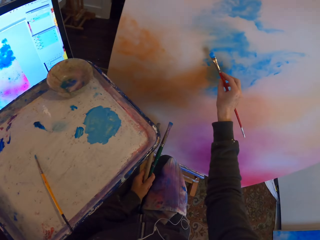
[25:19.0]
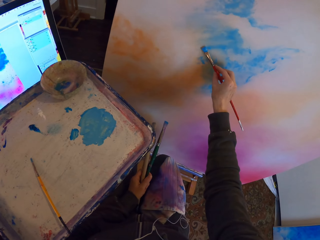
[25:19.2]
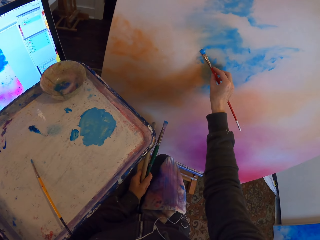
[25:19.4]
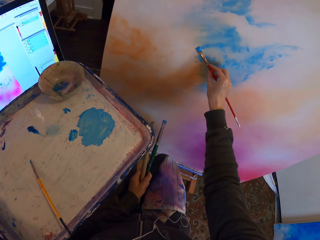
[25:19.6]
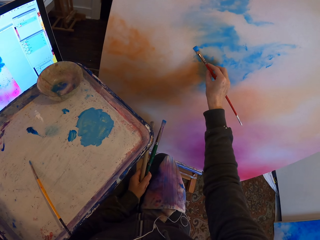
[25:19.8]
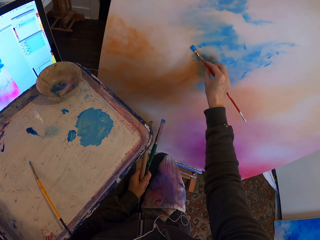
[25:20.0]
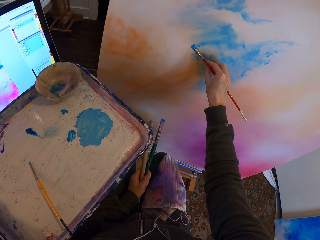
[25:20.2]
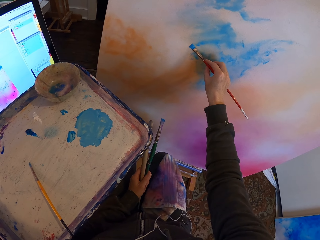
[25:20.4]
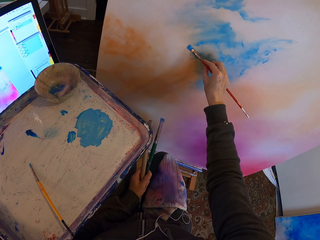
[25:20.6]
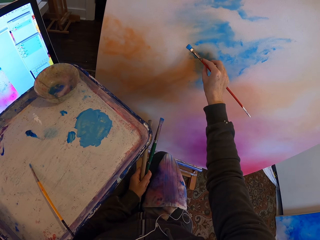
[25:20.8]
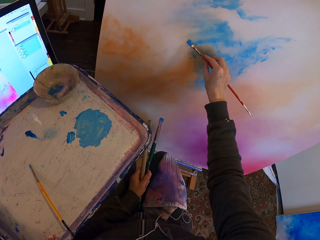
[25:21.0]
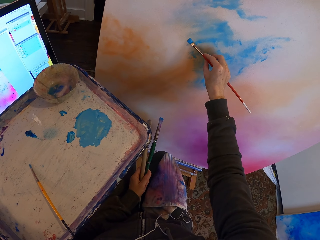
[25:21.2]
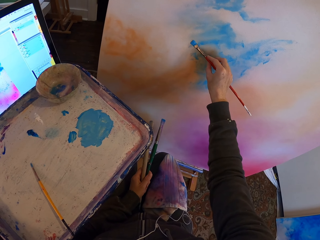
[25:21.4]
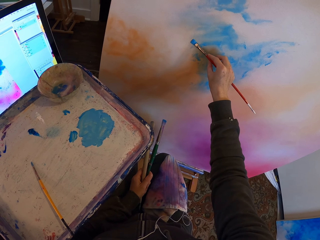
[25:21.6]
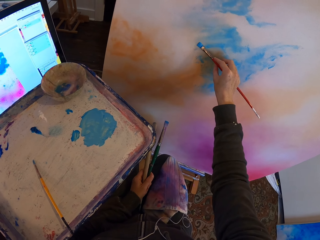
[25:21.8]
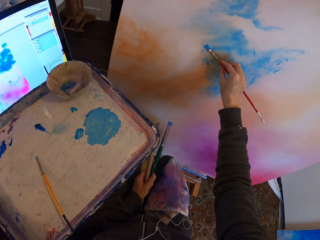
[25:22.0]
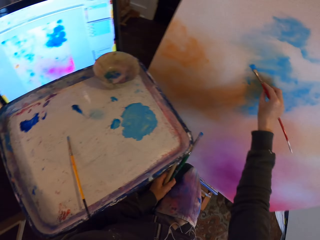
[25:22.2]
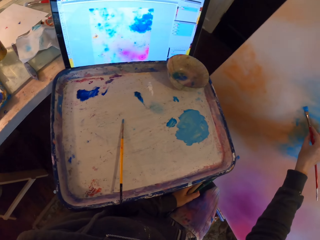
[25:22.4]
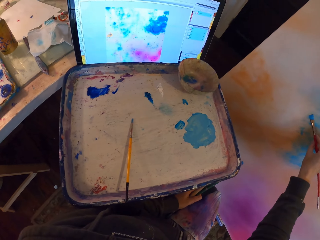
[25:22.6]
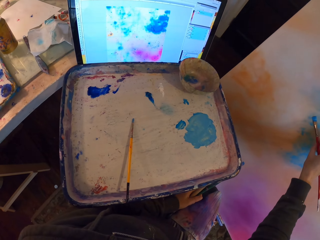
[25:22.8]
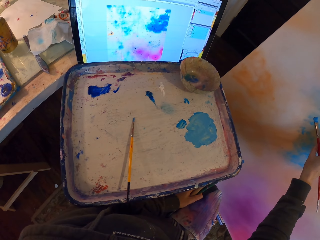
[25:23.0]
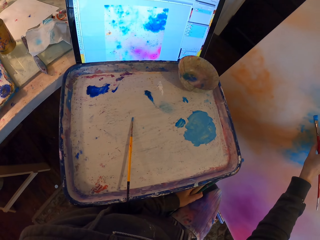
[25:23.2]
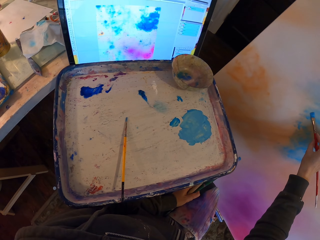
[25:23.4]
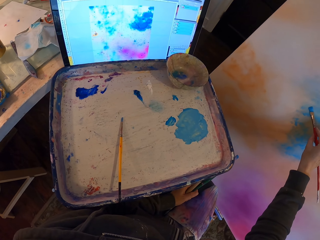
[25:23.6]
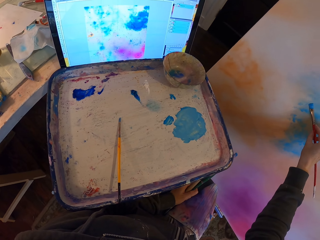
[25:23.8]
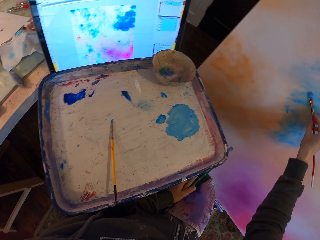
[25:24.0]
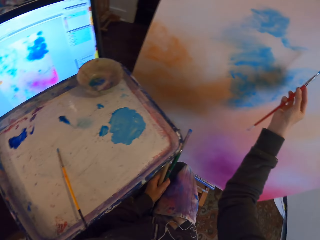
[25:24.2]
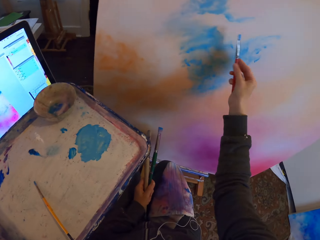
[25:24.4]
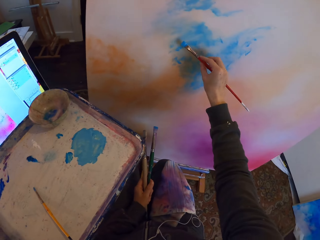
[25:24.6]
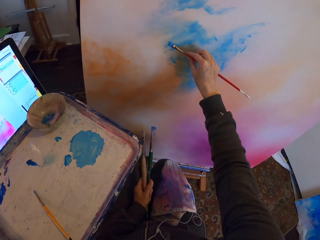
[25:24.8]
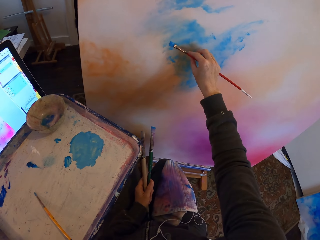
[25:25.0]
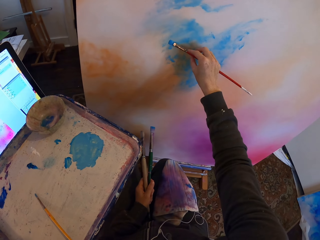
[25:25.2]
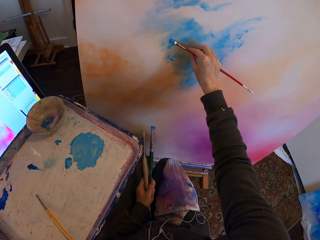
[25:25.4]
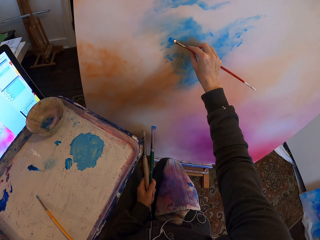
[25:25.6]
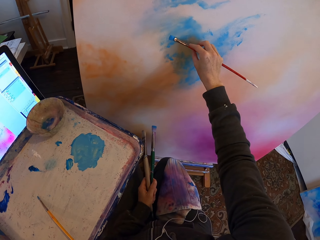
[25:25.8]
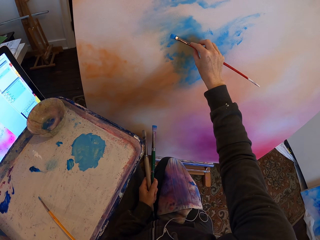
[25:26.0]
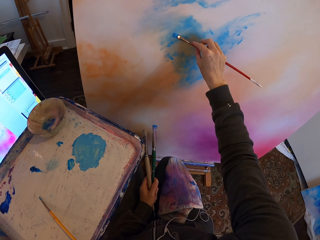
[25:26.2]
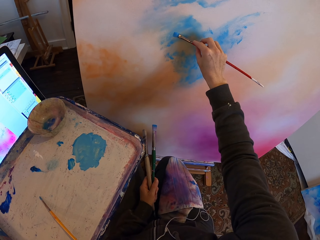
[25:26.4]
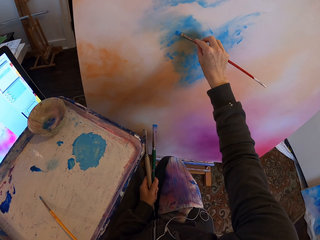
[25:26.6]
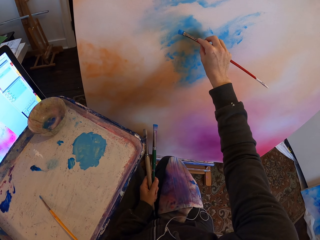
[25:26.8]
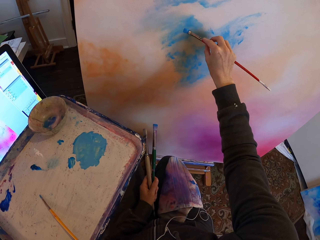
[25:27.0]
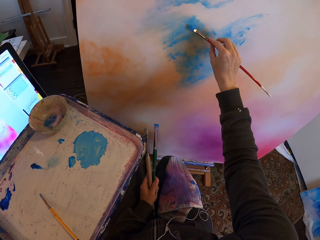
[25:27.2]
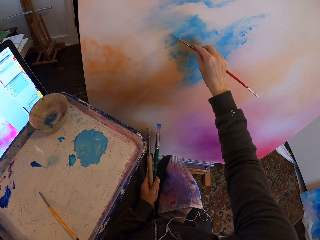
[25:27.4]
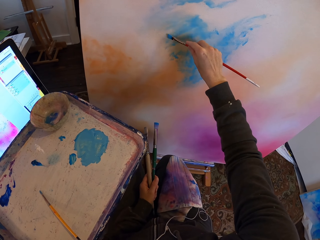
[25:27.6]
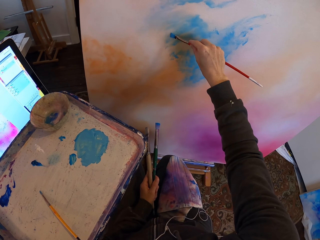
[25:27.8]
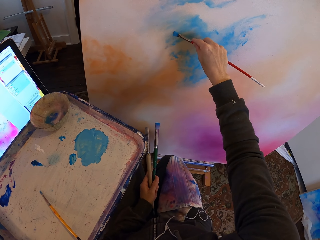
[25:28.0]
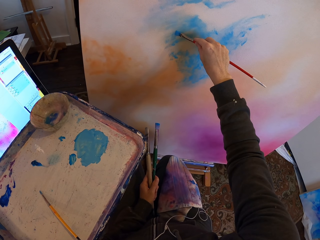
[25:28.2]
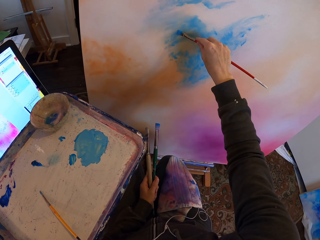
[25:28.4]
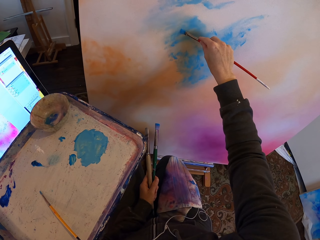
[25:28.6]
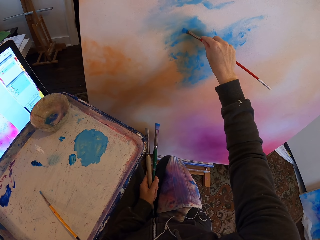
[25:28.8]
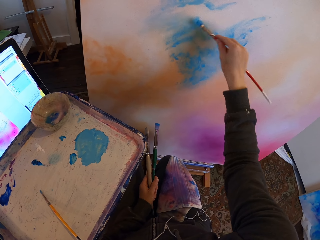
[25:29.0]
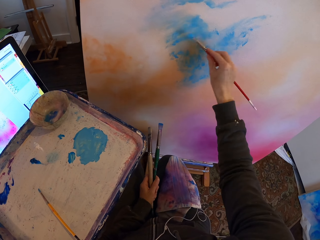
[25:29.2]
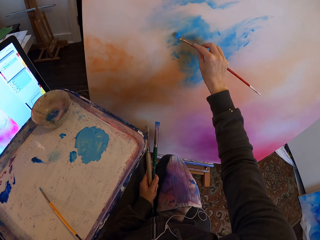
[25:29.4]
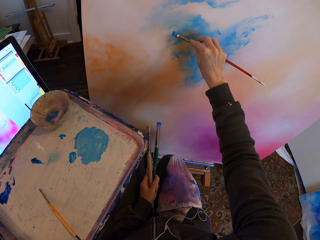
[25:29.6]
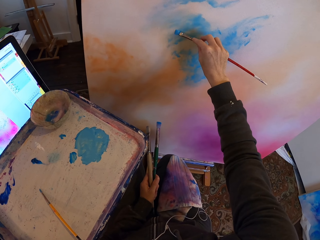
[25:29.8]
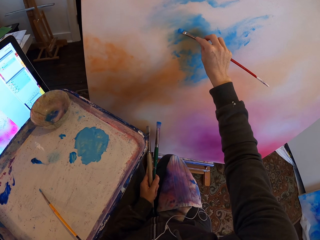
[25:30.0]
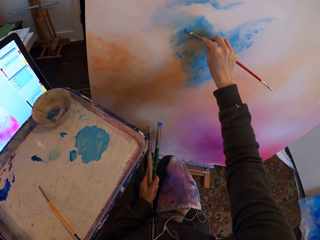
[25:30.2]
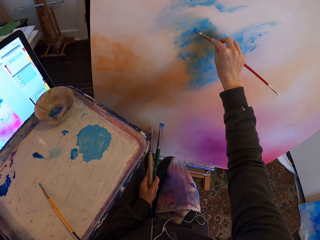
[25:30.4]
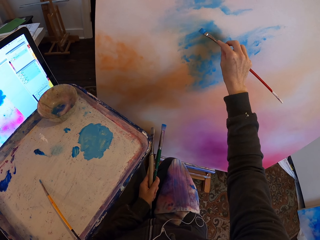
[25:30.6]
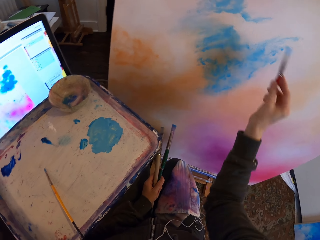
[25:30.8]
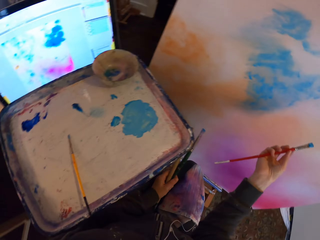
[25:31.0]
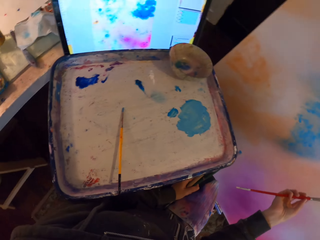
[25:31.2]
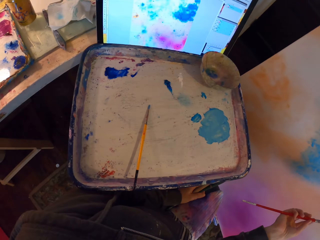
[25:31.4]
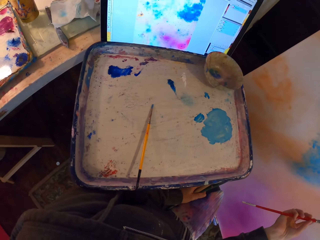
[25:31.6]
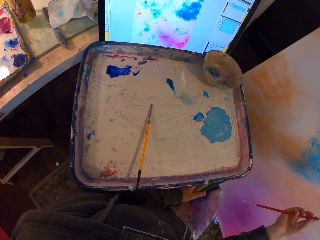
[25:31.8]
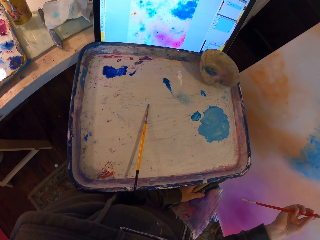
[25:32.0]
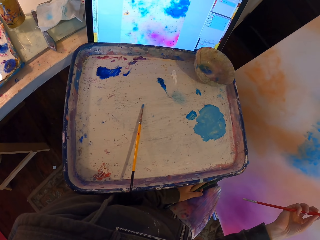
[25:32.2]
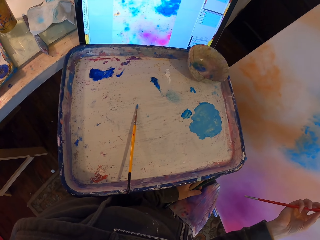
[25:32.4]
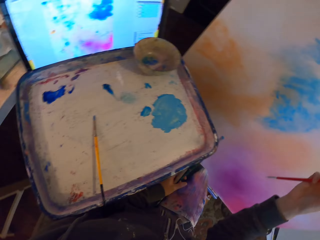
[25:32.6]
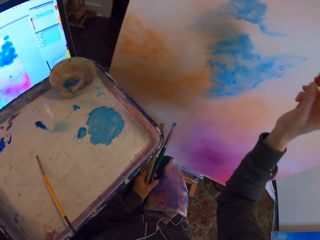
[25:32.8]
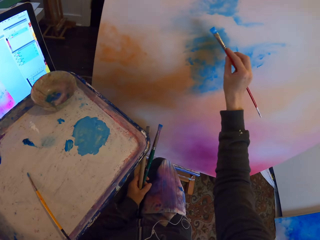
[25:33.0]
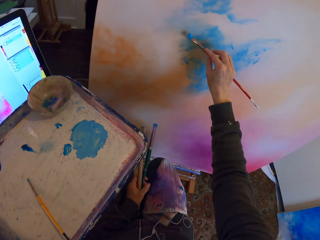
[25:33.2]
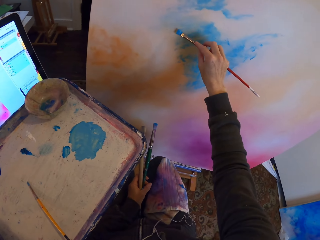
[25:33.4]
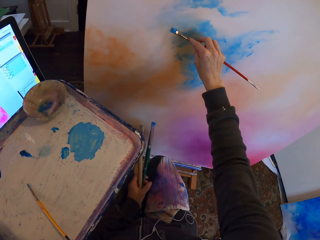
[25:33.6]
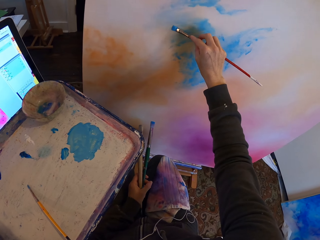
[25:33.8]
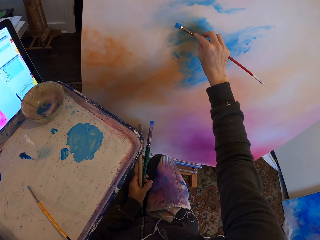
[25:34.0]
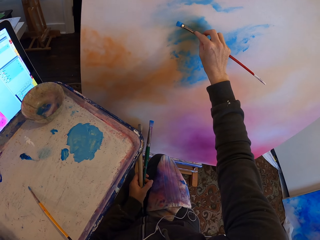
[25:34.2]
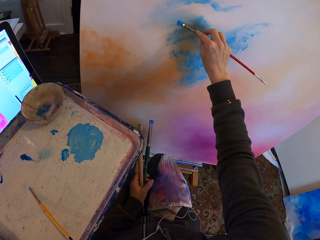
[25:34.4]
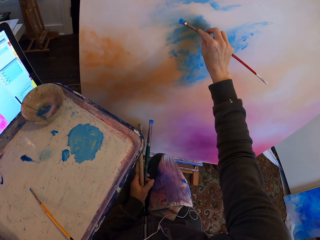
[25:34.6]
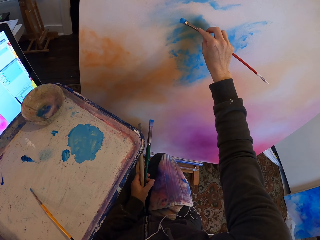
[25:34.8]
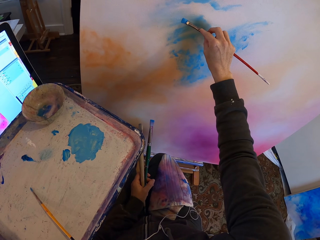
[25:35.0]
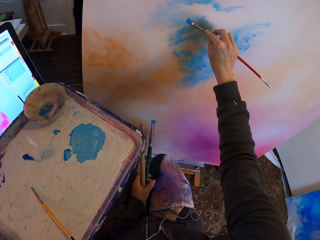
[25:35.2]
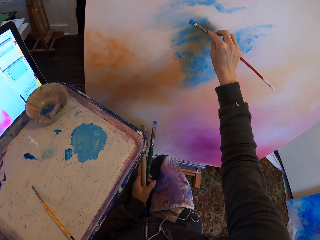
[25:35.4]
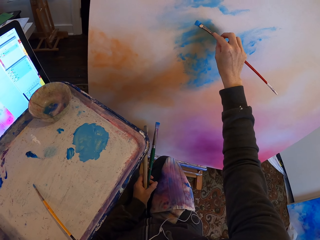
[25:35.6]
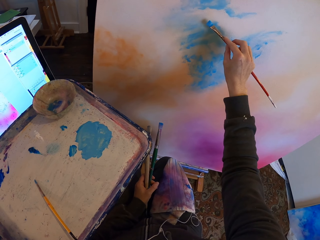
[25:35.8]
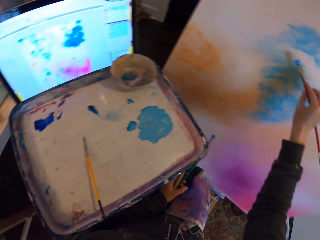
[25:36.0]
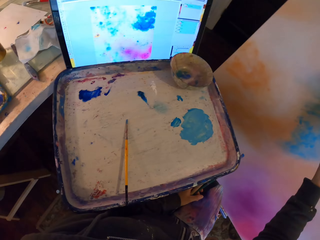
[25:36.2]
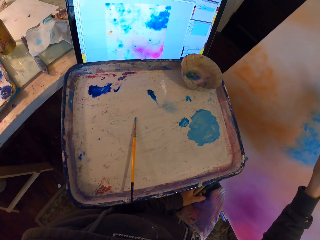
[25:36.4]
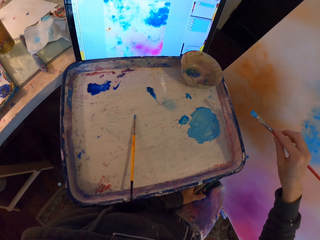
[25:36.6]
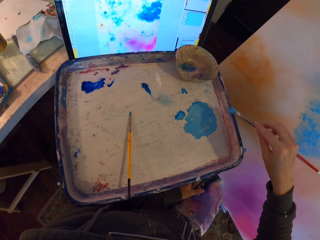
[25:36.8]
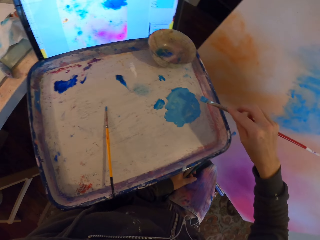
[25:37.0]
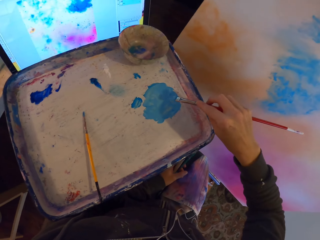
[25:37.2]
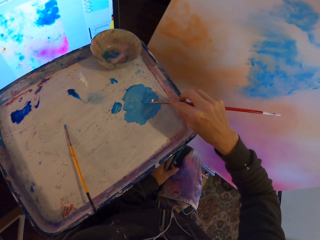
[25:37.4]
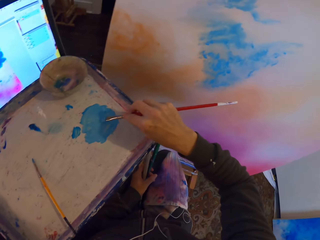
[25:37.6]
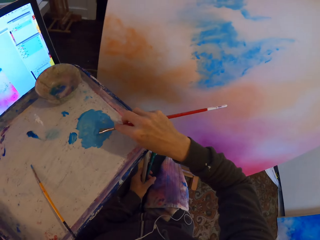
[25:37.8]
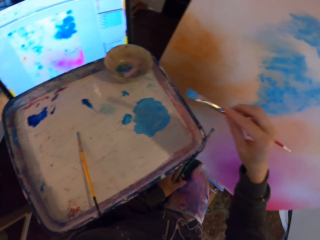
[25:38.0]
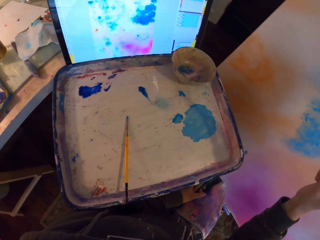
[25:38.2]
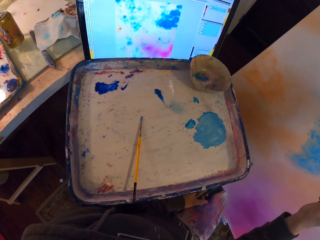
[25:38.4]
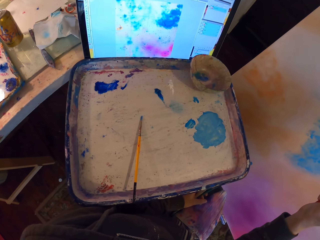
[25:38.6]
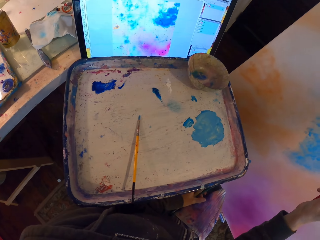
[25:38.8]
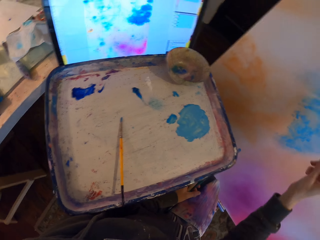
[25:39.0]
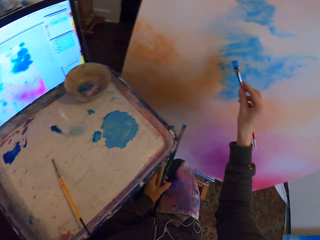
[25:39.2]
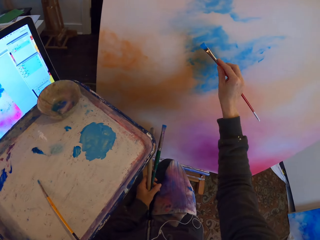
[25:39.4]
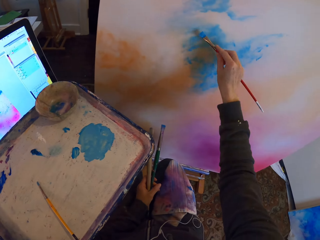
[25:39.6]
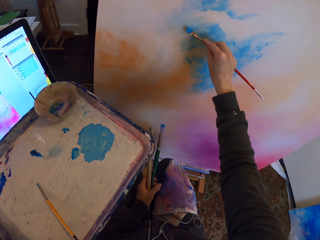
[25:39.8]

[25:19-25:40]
The camera wearer stares at the painting. They paint on the painting board. They scoop paint on the paint tray with the paintbrush.
